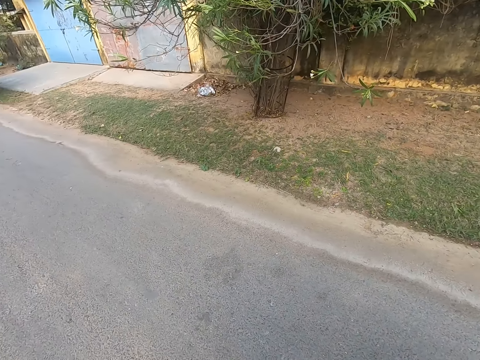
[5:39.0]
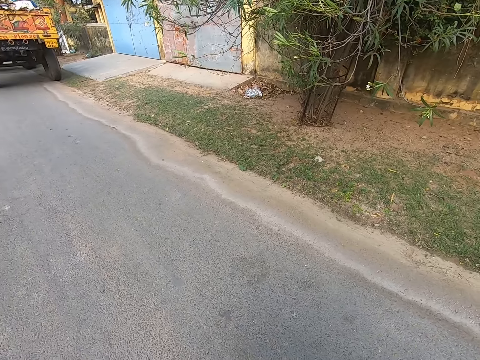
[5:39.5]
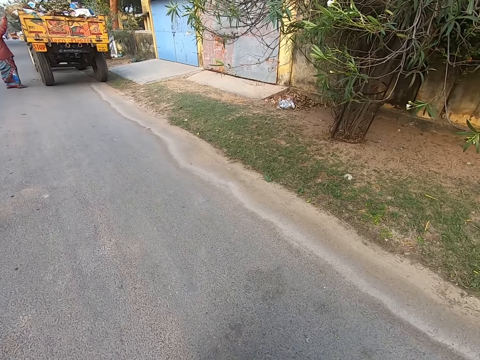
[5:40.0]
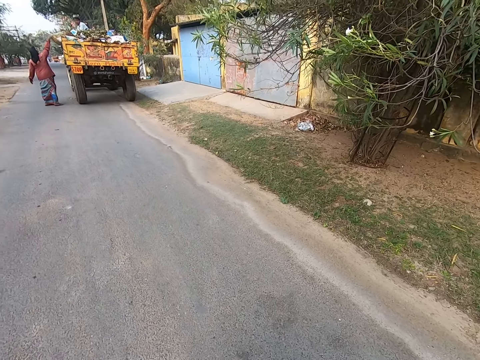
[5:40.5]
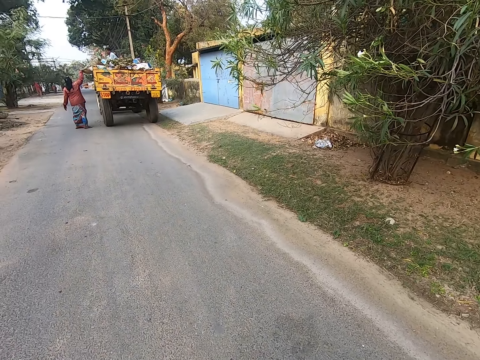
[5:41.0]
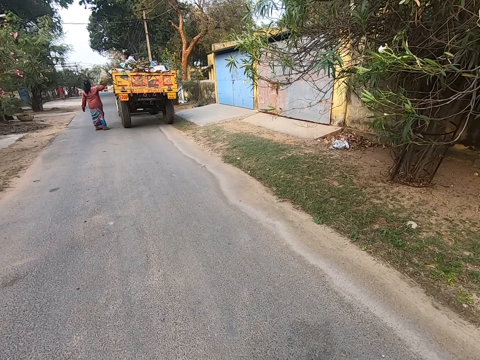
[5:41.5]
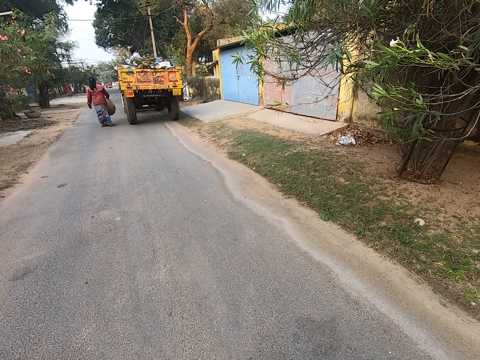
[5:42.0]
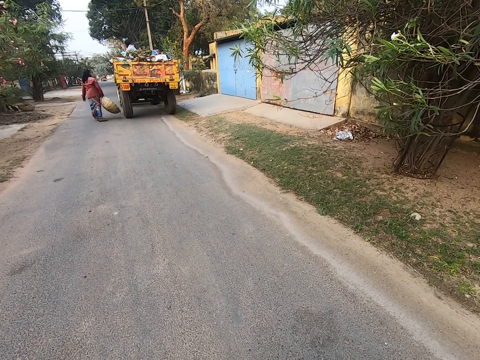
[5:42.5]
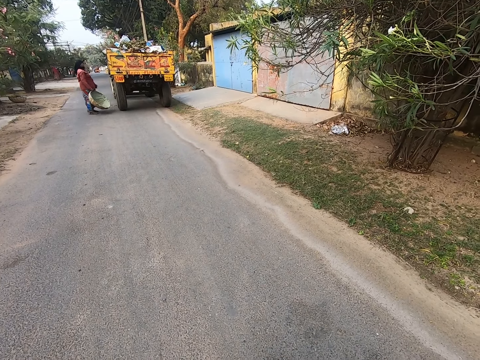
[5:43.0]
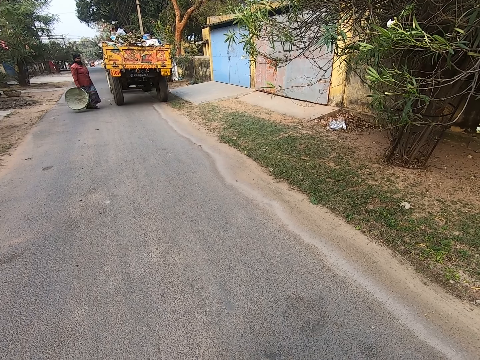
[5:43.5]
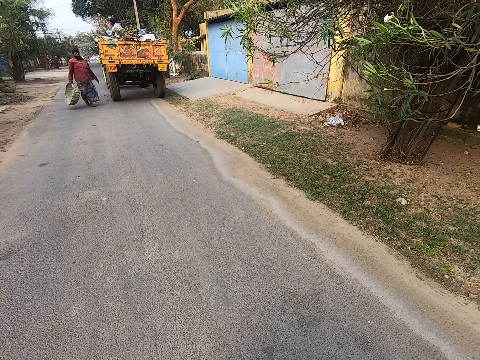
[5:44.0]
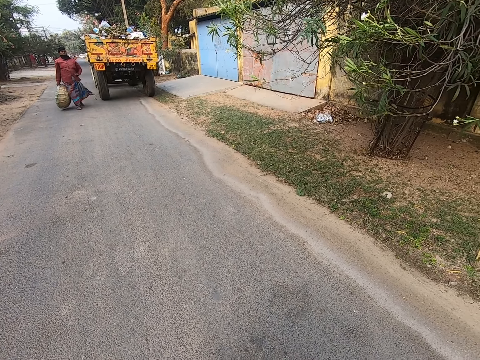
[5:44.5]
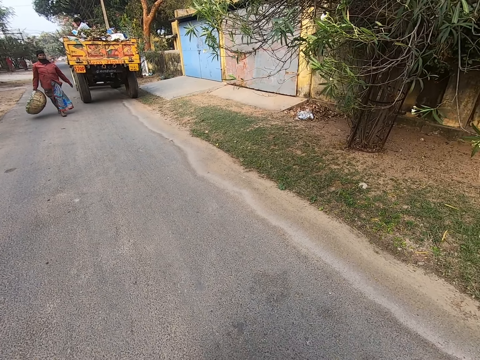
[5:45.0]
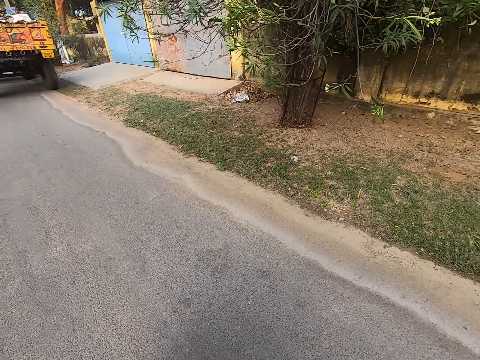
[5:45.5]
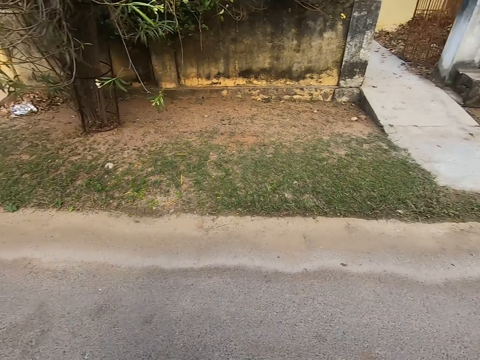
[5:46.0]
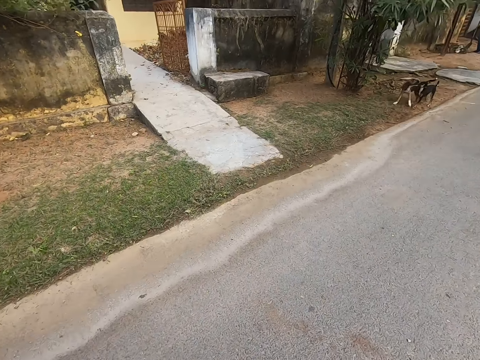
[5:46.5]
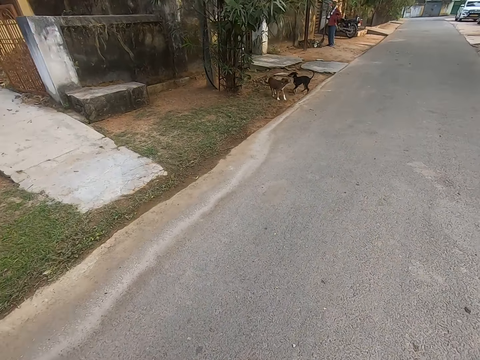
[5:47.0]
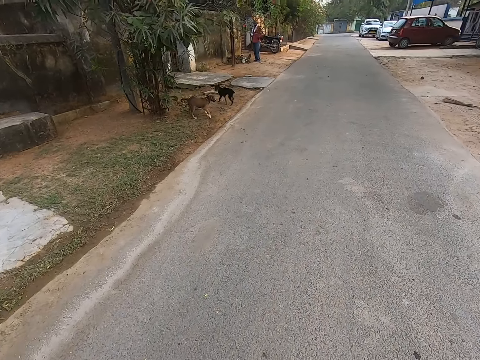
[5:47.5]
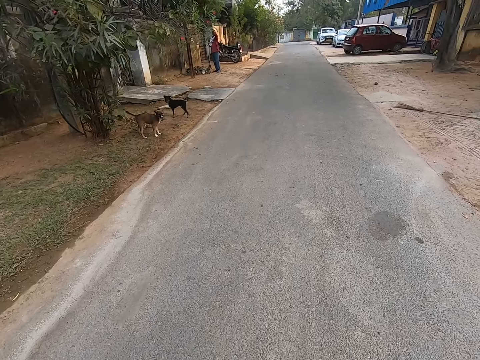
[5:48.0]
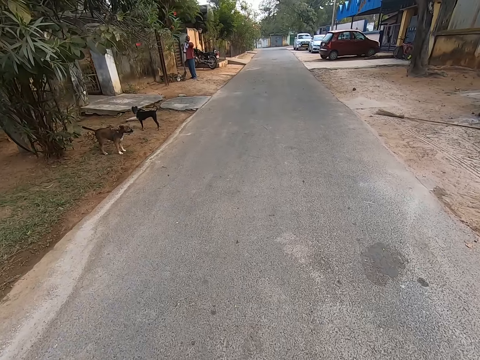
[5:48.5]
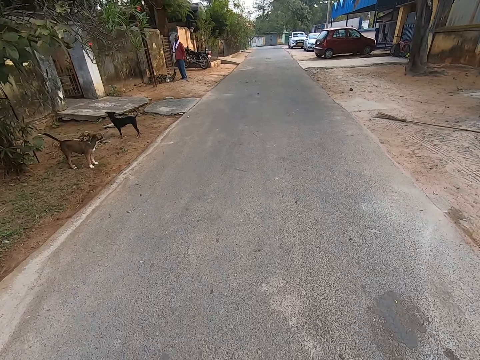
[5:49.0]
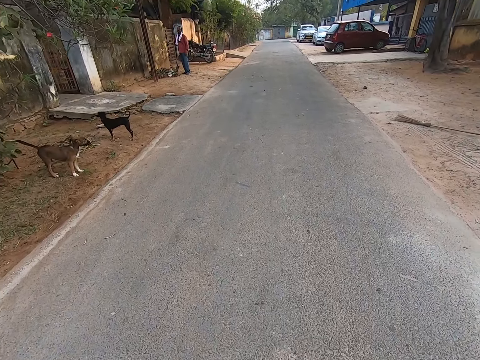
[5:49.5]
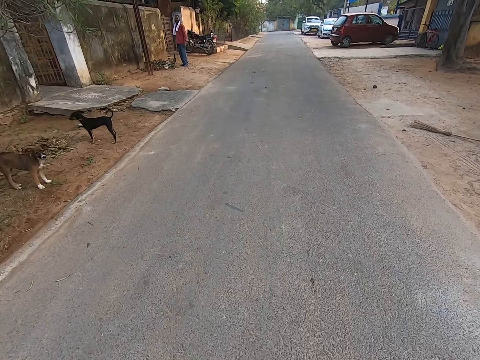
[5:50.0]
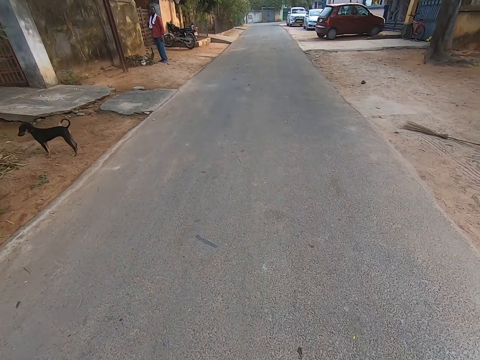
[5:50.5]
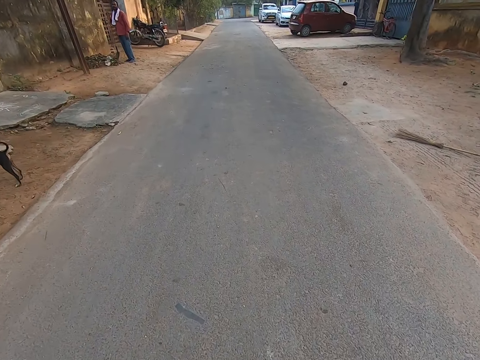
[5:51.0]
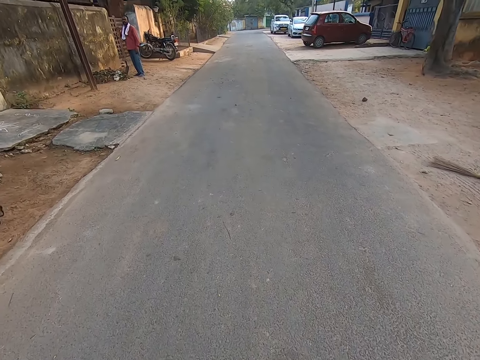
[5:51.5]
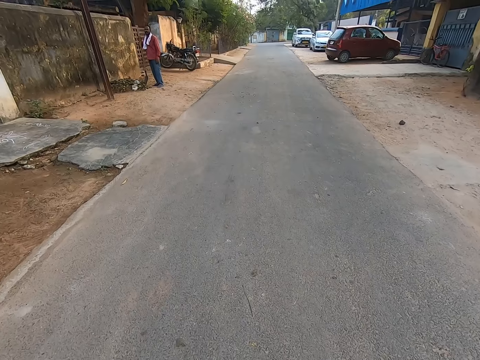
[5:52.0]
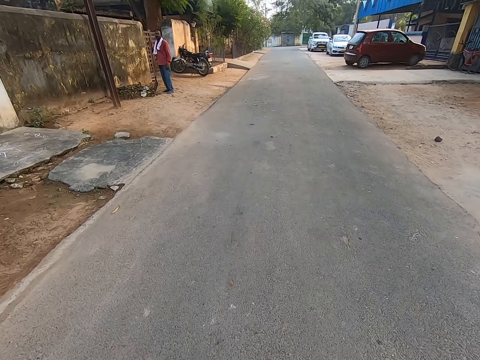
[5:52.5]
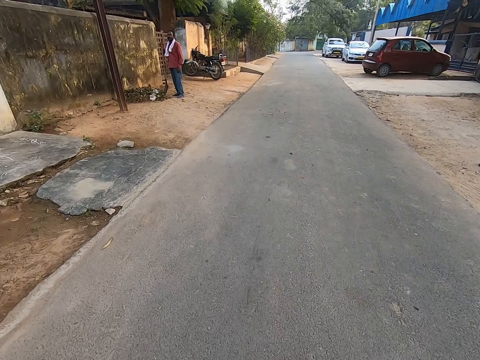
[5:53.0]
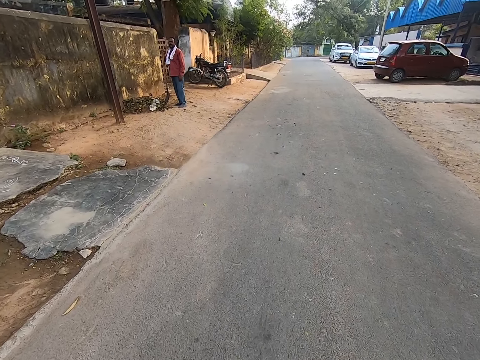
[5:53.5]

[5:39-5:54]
A woman picks up a basket or bucket from a truck with her right hand. The camera wearer converses on the road. The woman carries the bucket on the road. The camera wearer converses on his way towards a man. The man converses with the camera wearer.

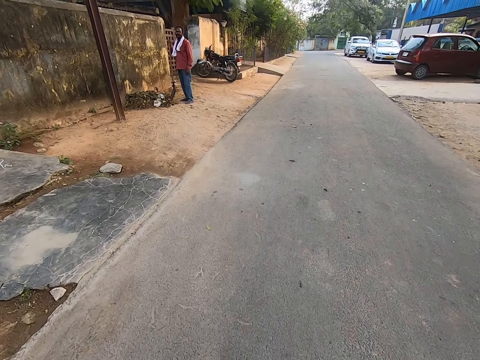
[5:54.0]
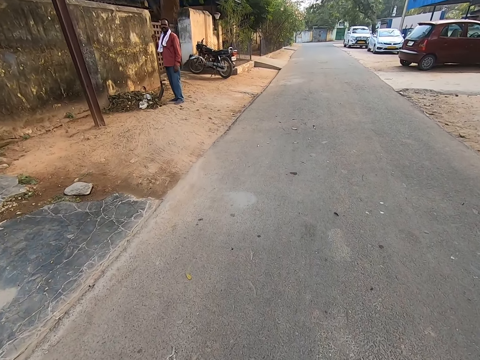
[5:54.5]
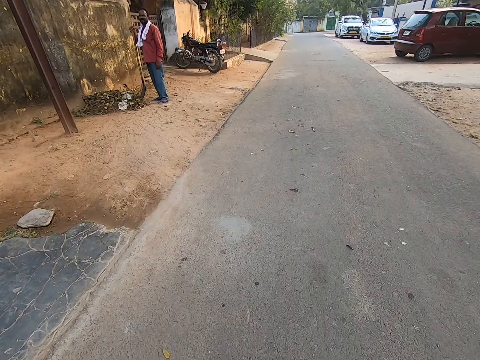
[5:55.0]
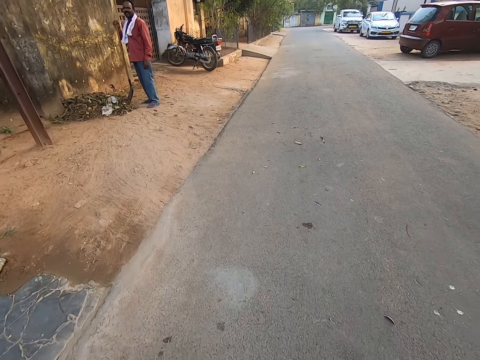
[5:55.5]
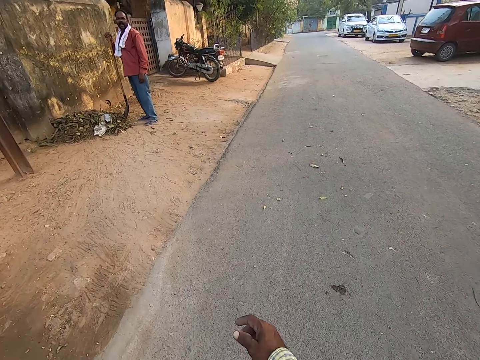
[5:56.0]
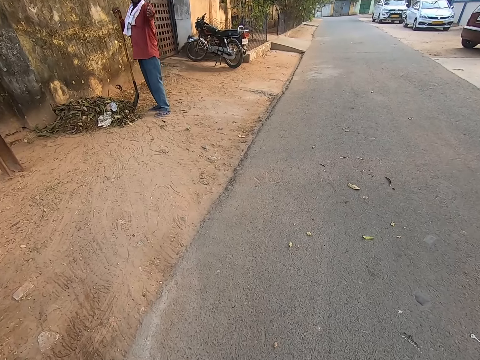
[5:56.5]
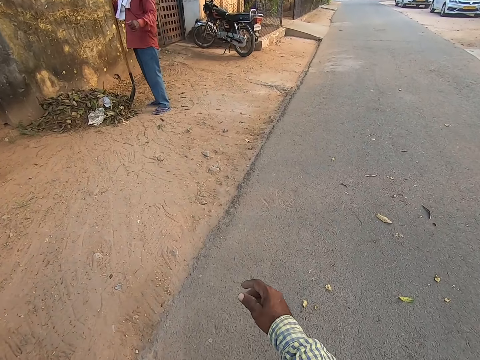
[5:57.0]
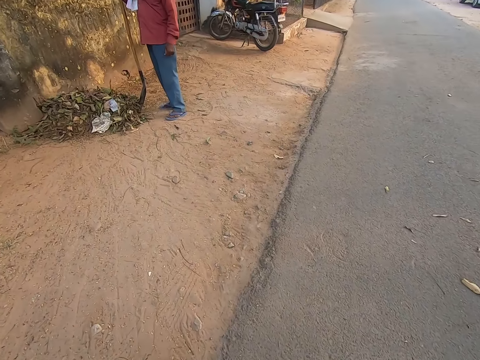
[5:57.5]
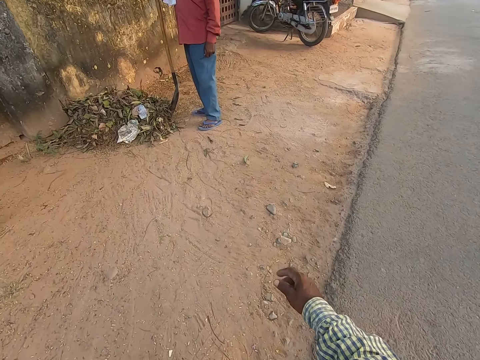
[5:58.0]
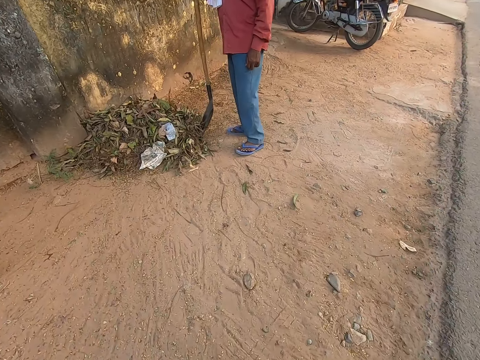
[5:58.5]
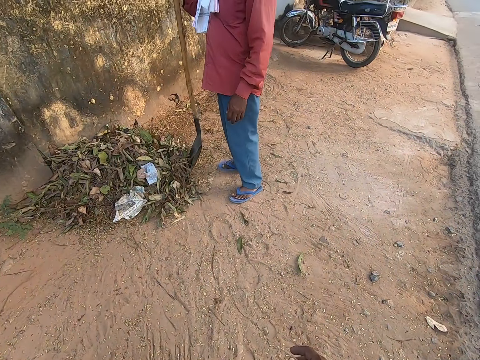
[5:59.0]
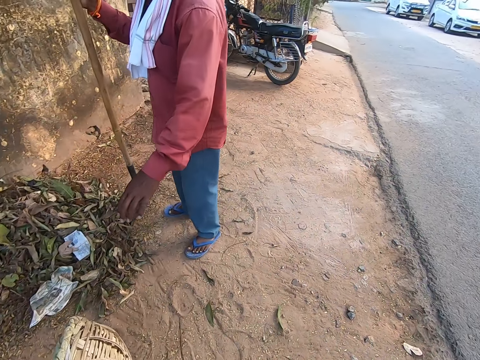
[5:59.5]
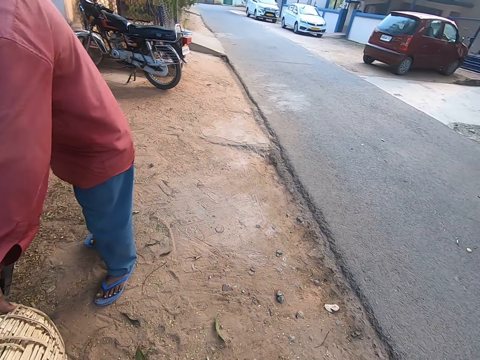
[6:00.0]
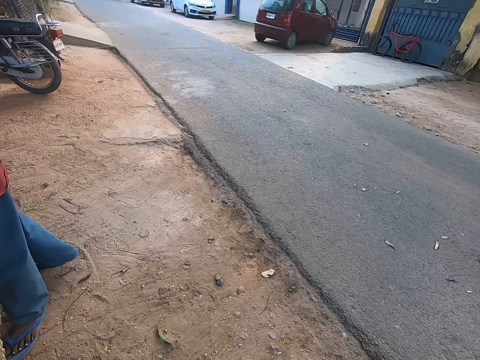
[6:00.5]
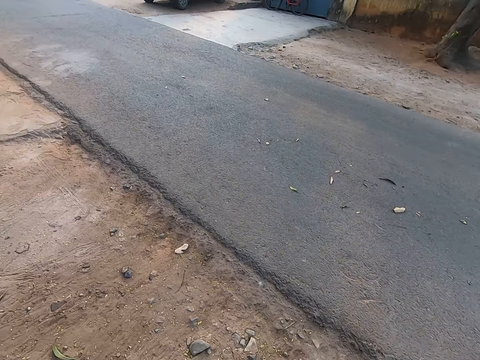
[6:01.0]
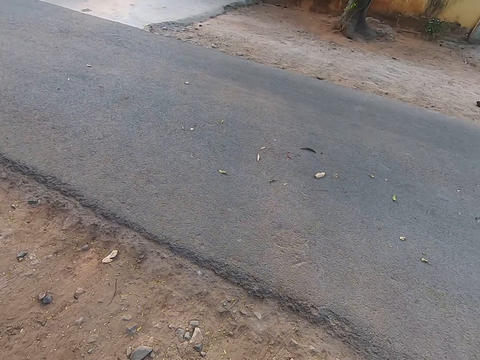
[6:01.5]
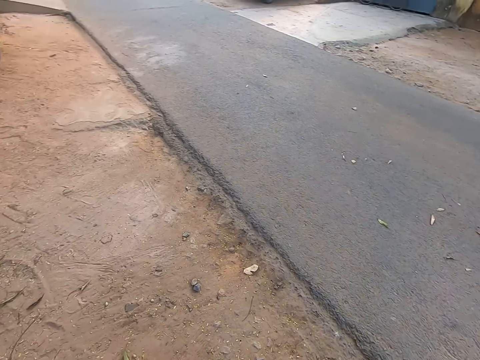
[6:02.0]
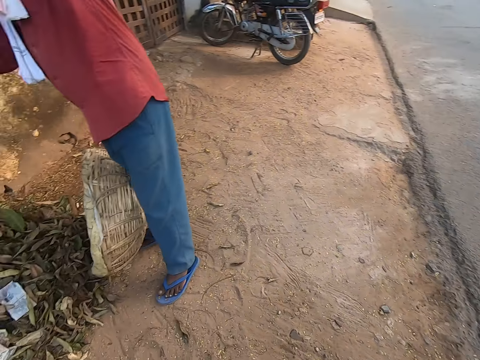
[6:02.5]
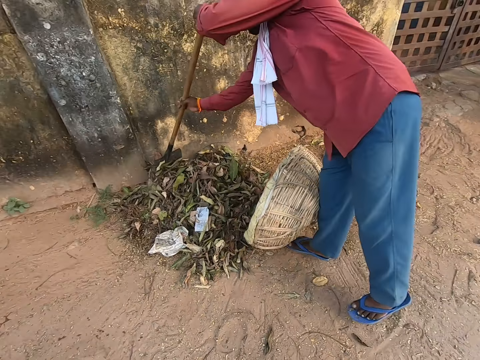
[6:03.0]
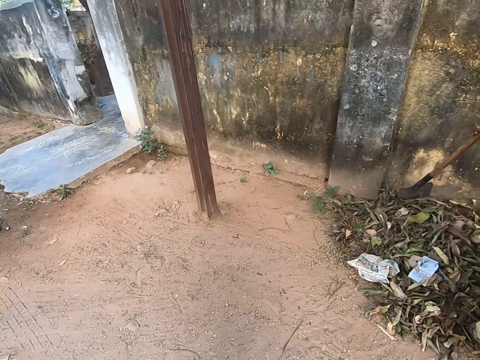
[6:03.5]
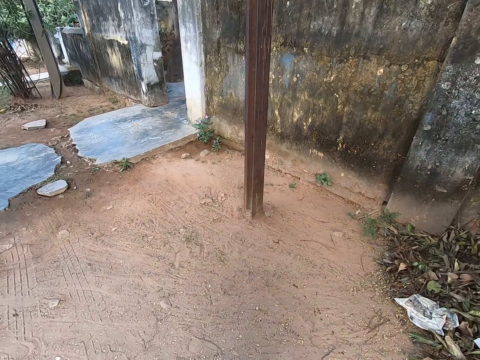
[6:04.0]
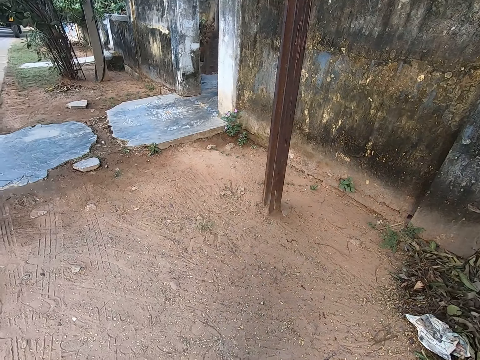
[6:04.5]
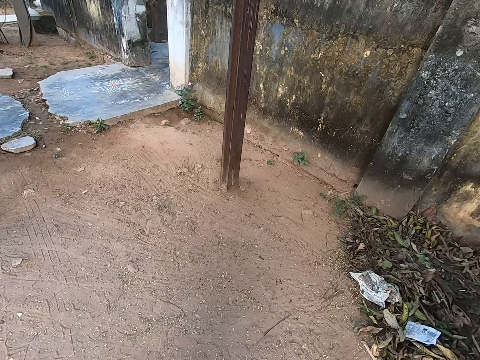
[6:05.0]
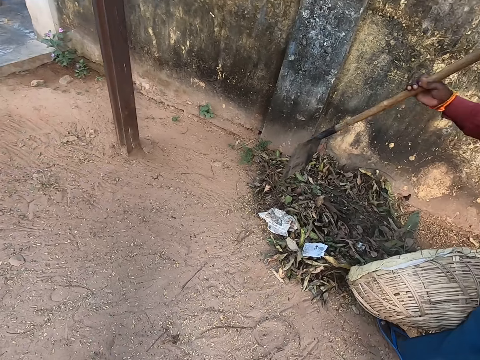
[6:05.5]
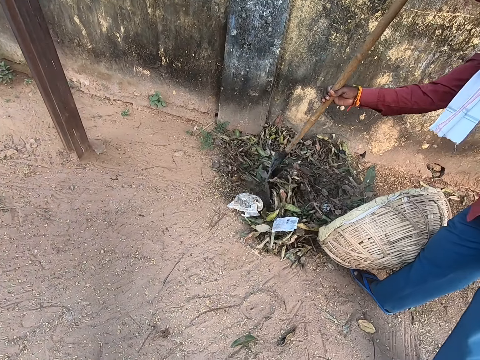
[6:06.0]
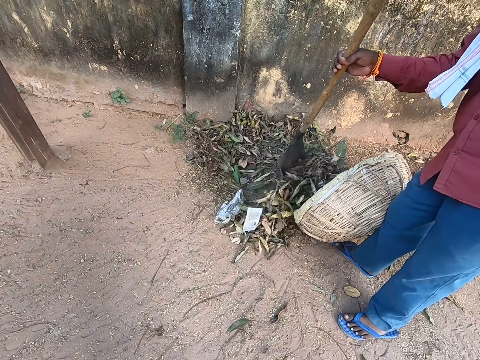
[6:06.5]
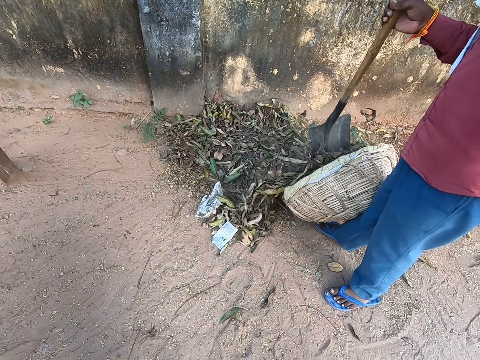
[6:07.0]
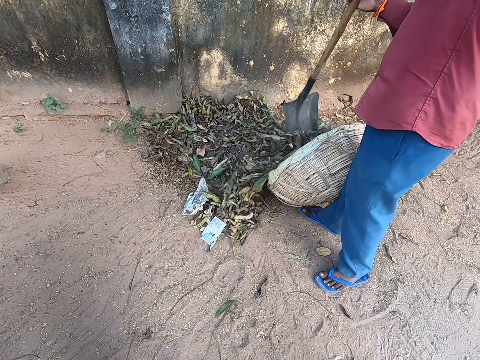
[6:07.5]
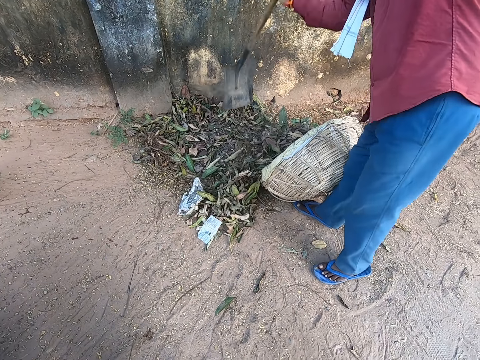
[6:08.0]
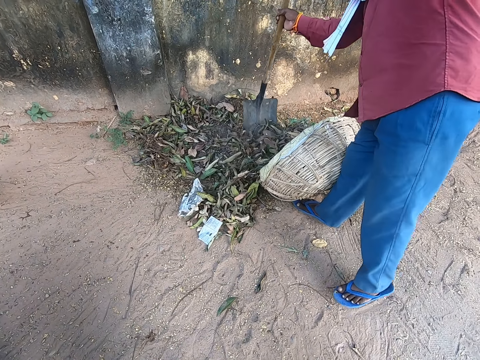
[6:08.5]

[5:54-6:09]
A man collects a basket or bucket from the camera wearer with his left hand. The camera wearer gives the bucket to the man. They stare around. The man scrapes leaves into the basket on the ground with a shovel in both hands. The man packs dirt on the ground in the bucket with the shovel.
